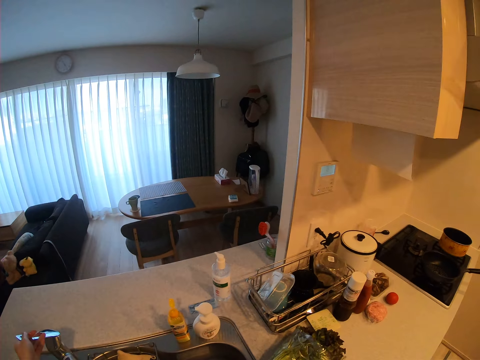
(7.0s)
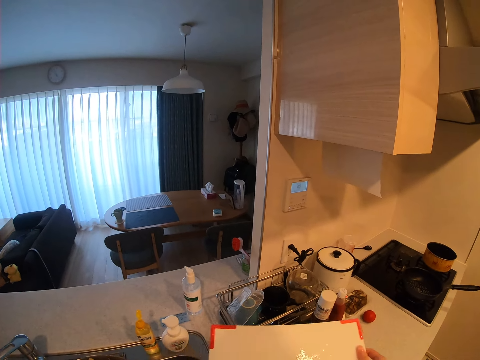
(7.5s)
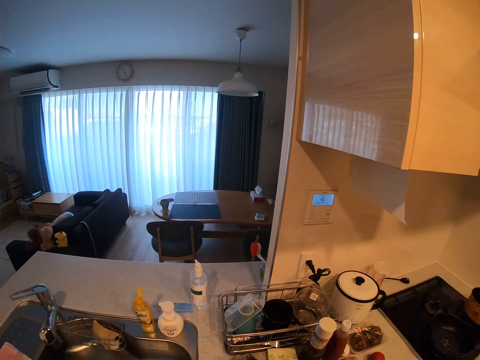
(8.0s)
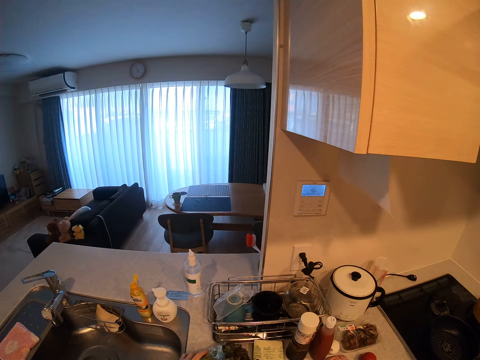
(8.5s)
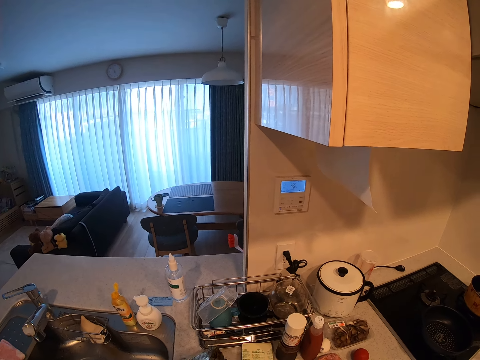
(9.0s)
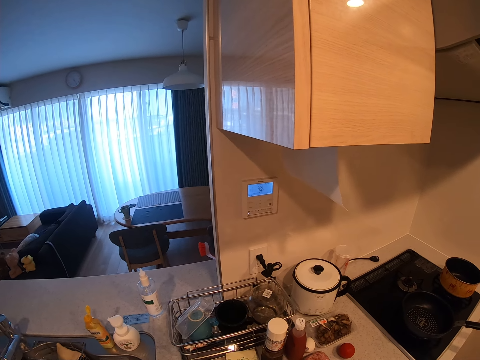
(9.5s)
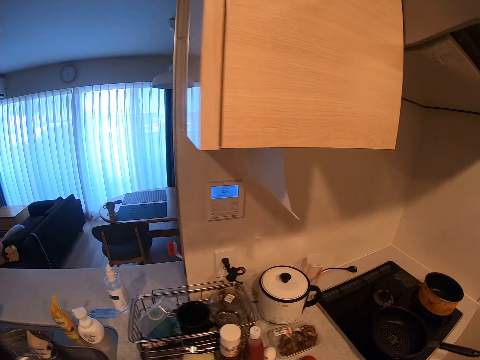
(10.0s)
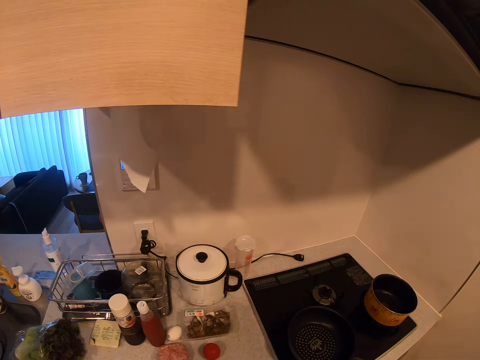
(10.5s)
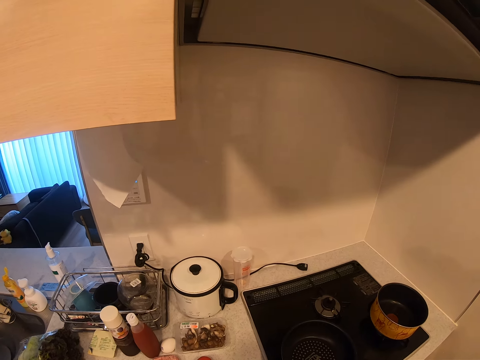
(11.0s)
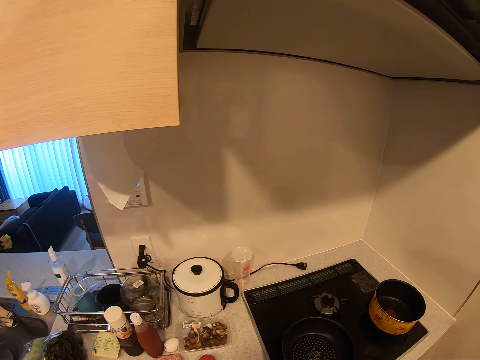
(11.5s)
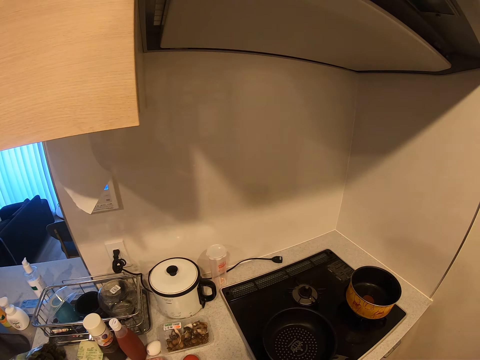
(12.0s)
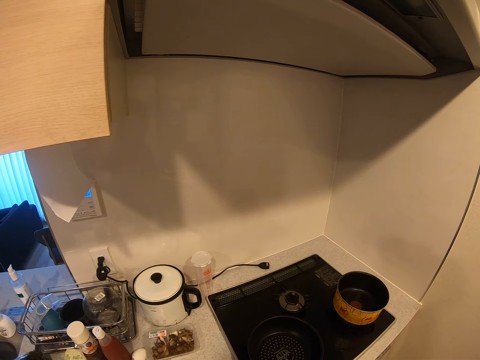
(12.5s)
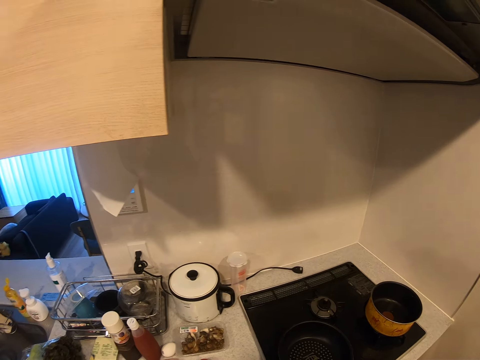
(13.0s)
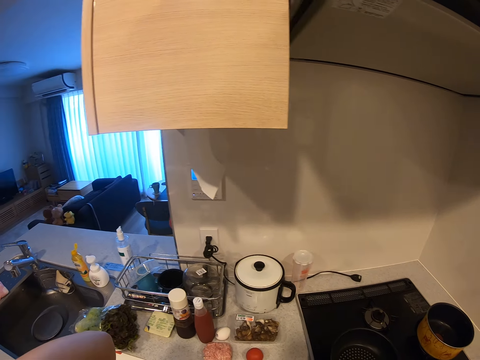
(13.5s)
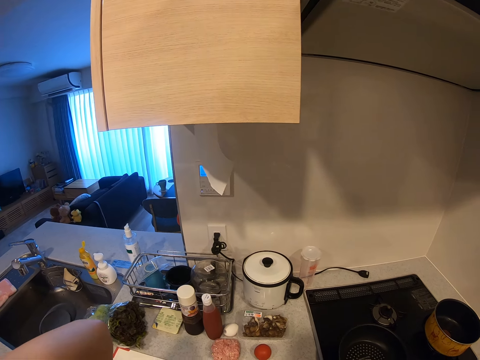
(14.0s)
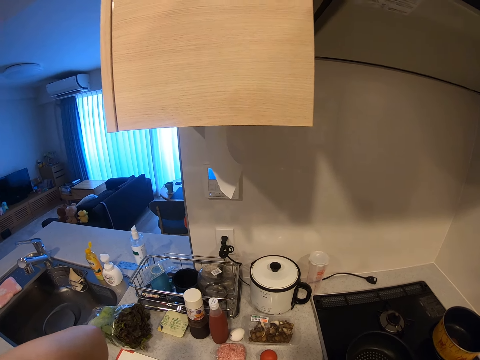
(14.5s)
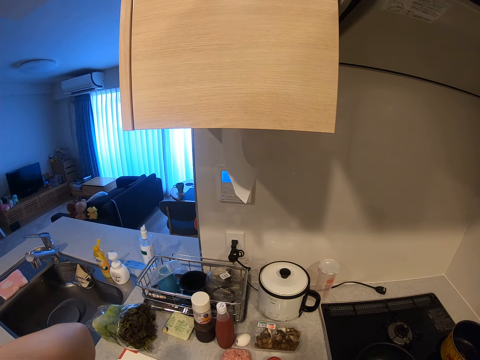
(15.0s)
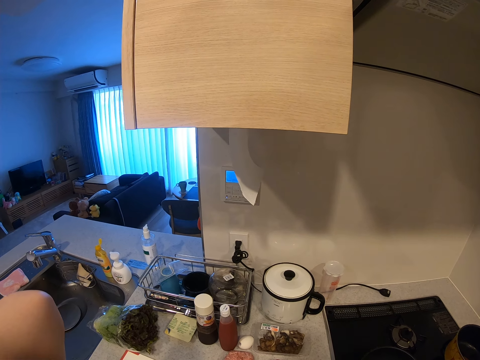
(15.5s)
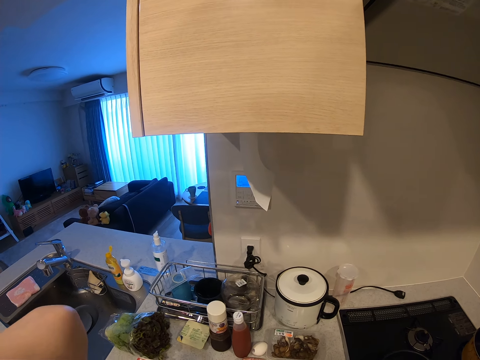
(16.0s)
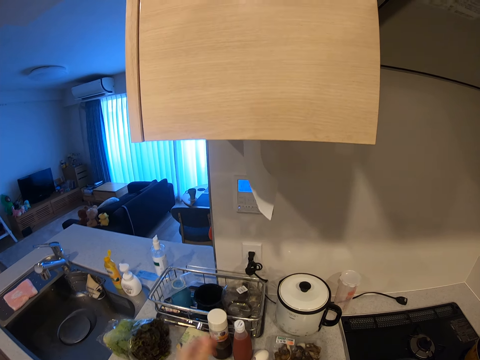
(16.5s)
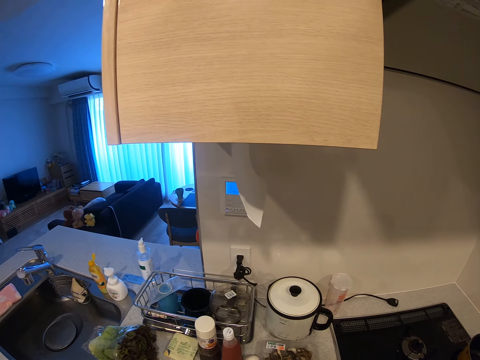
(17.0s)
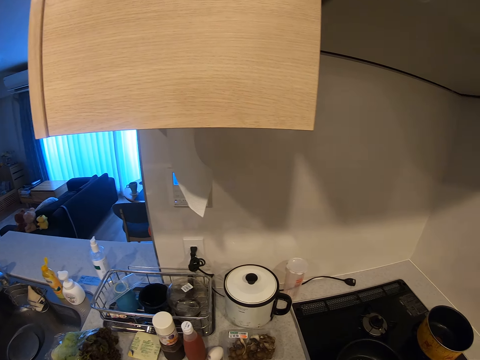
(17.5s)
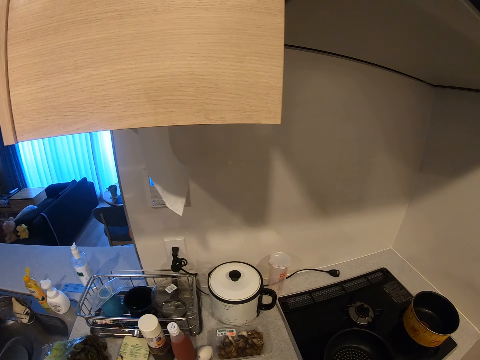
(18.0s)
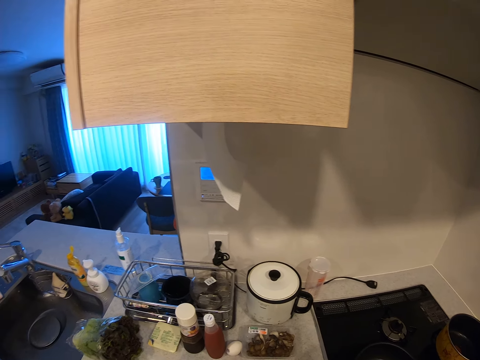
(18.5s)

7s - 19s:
The camera wearer moves in the kitchen. She turns off the tap with her left hand. She carries a chopping board from the sink. She touches a nylon with her left hand. She pounds something.

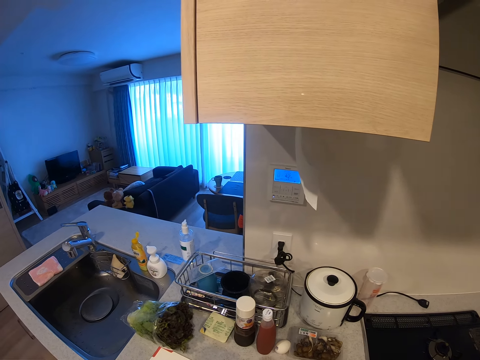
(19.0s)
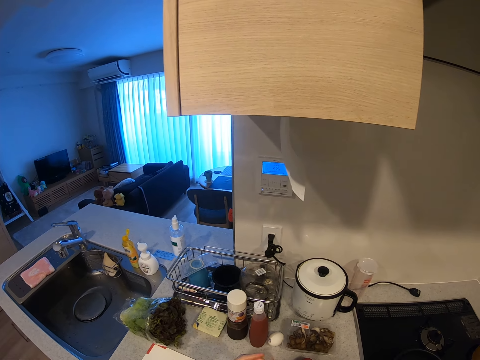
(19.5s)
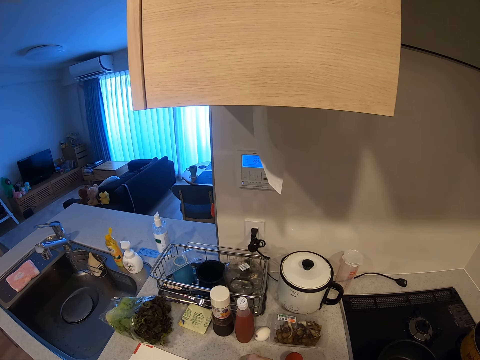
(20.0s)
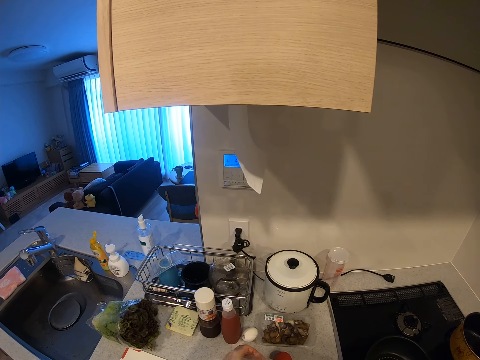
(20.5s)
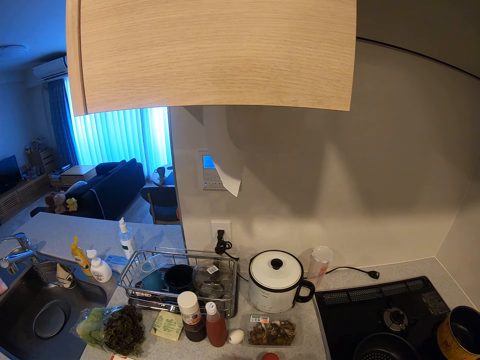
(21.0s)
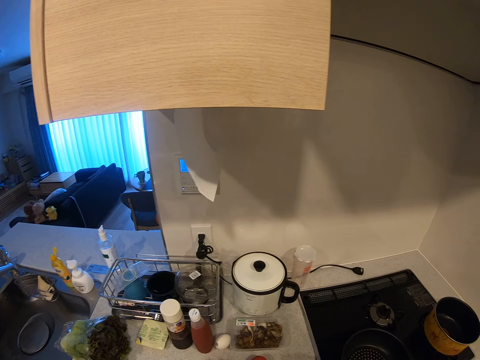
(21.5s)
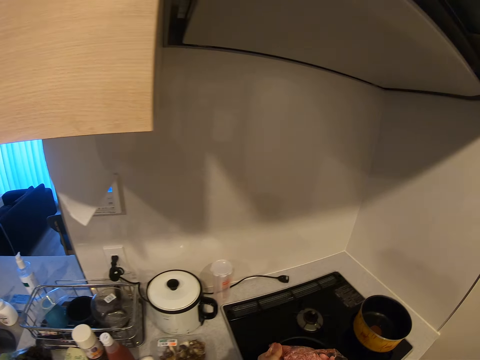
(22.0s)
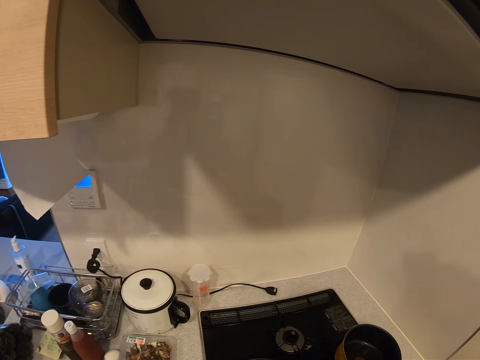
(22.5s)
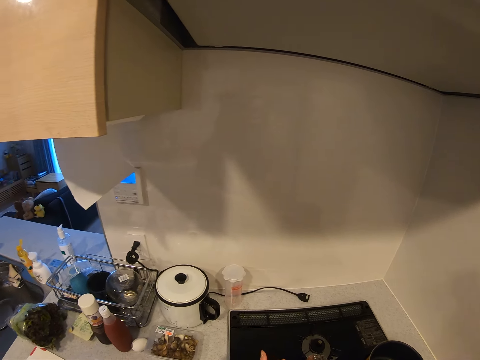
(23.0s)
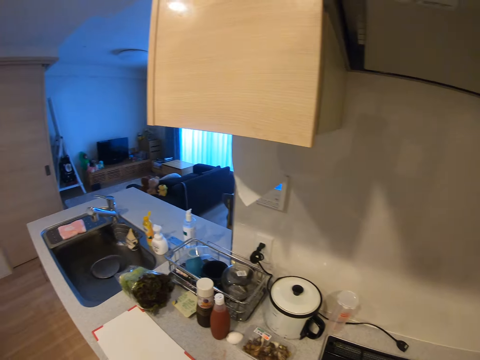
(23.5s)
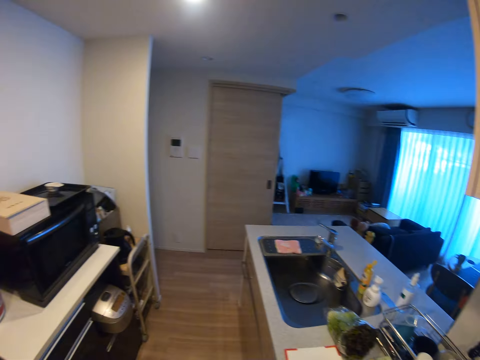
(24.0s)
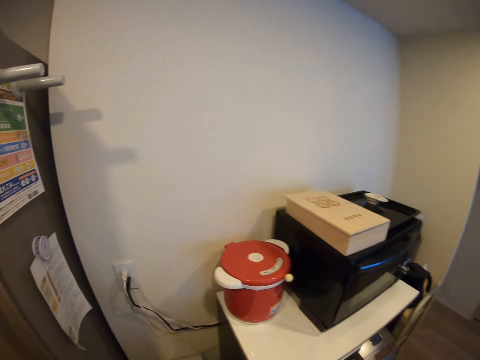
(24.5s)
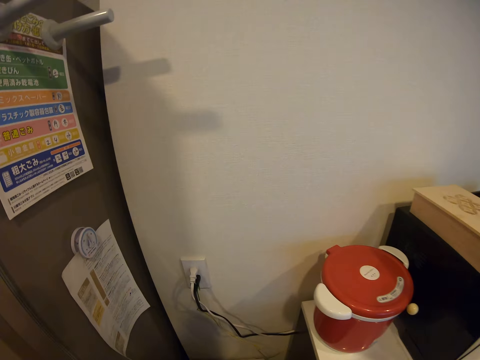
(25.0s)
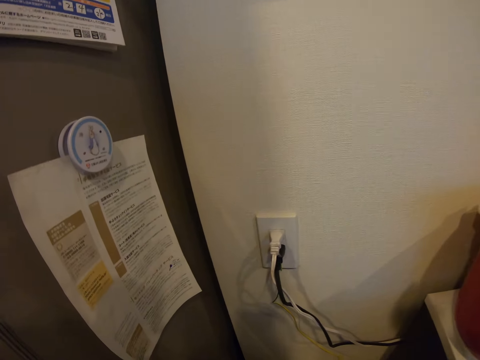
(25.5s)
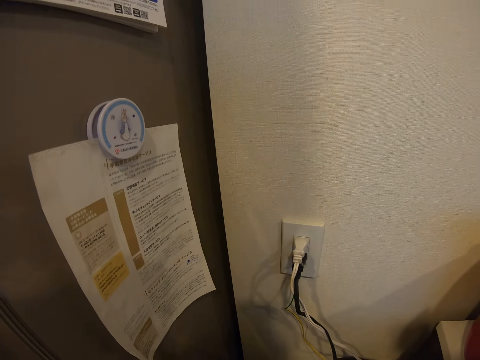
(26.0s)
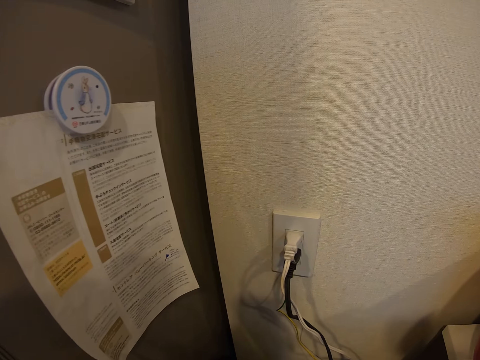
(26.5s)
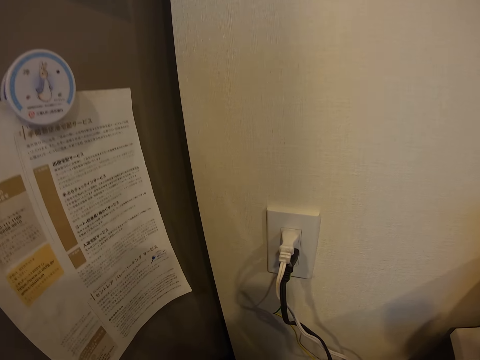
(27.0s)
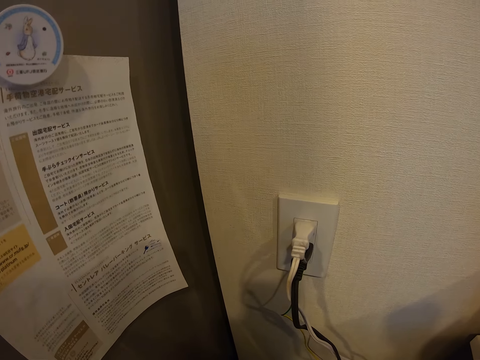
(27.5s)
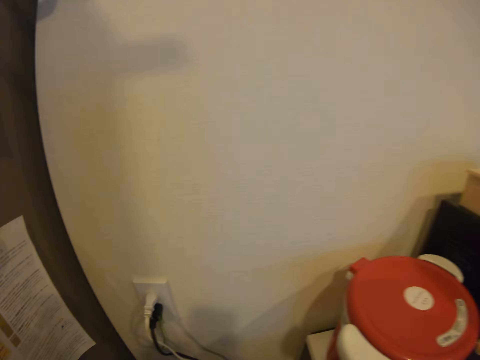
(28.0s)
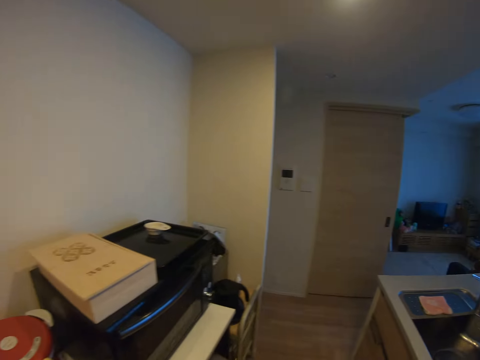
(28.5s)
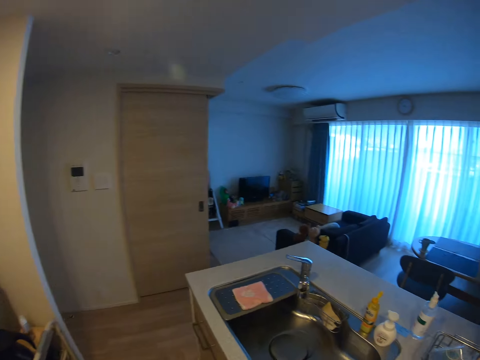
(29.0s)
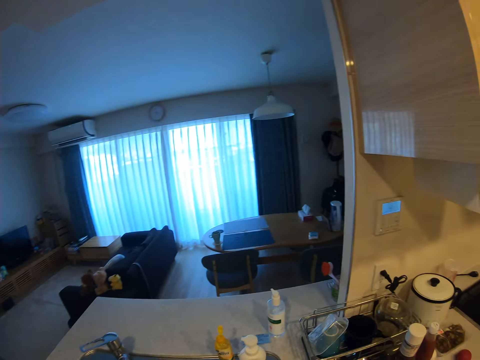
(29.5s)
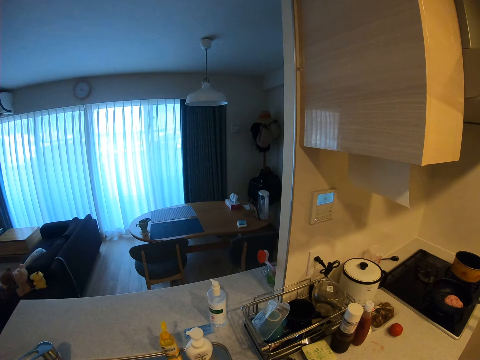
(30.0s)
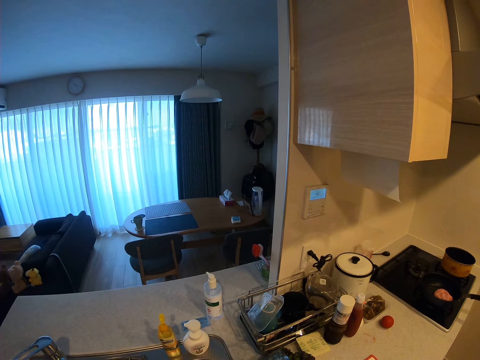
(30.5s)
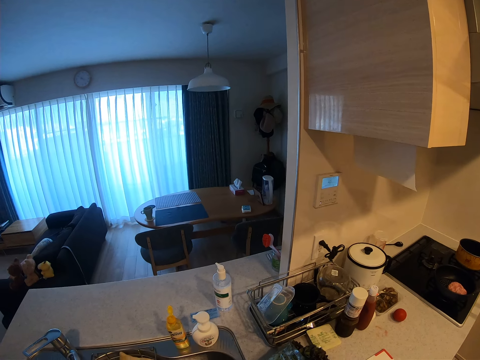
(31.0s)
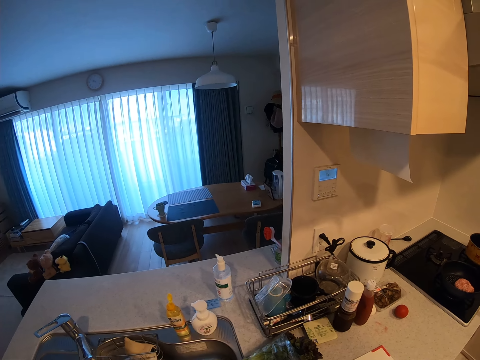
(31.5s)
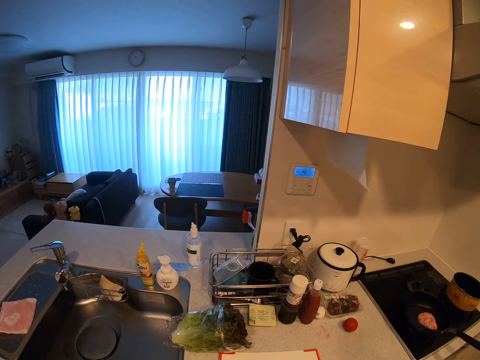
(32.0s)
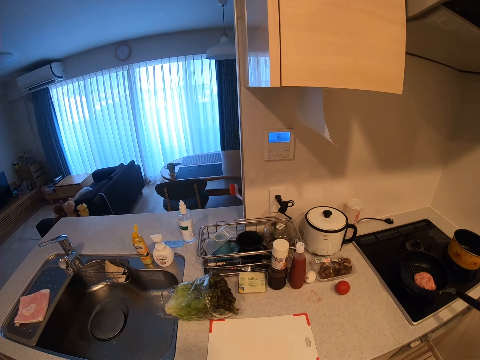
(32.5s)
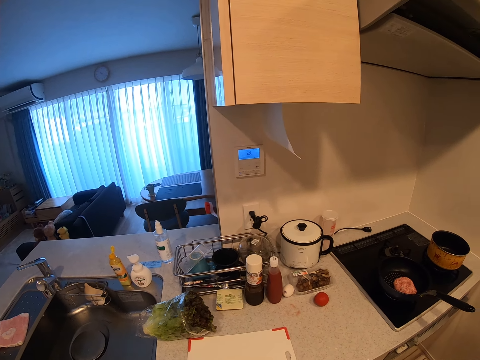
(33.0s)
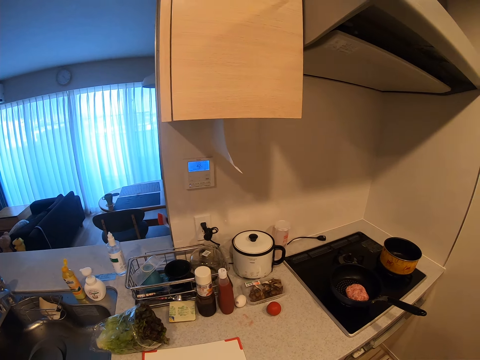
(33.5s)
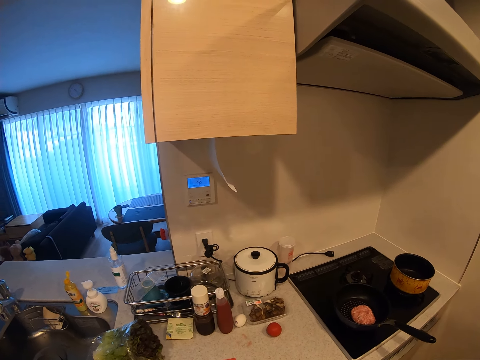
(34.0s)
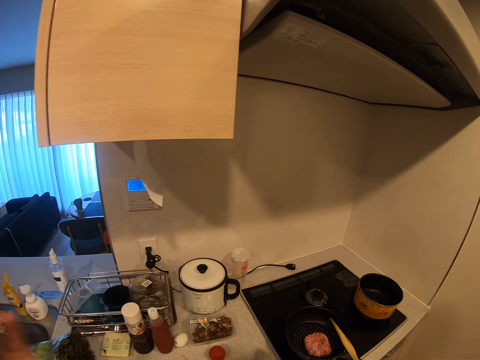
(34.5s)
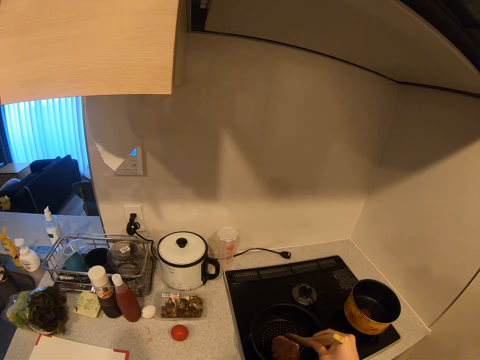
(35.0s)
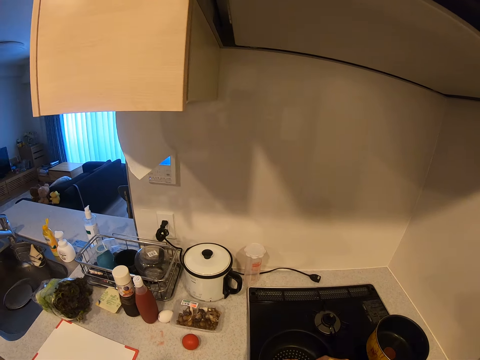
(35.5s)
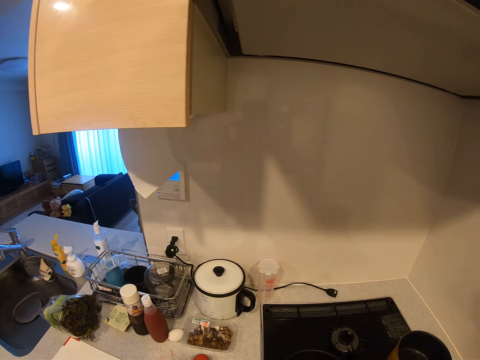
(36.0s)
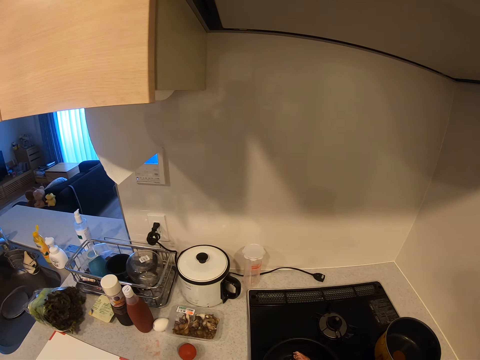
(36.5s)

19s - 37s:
The camera wearer pours meat from a nylon into a pan. She moves in the kitchen. She touches a kitchen towel on a sink with her left hand. She scatters the meat with a wooden cooking spoon.
